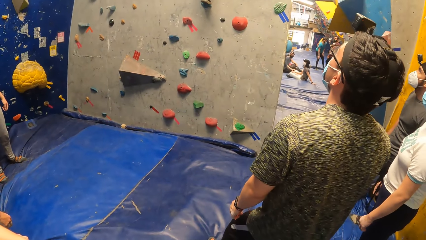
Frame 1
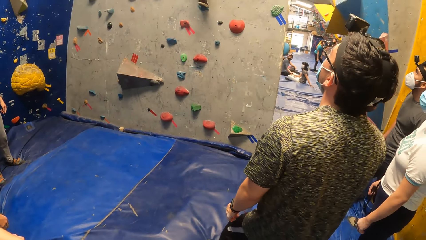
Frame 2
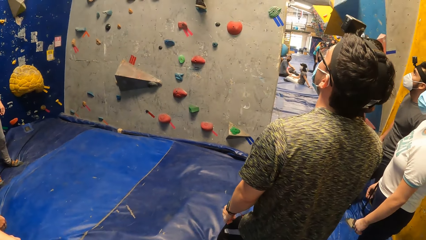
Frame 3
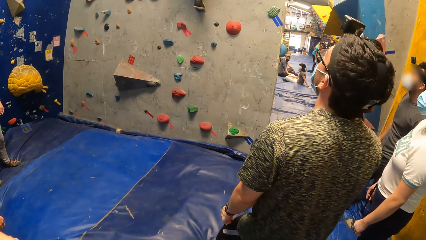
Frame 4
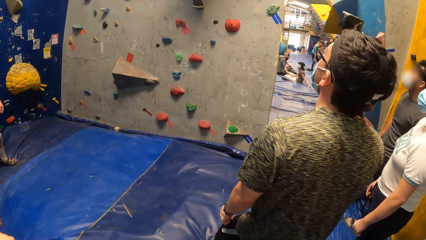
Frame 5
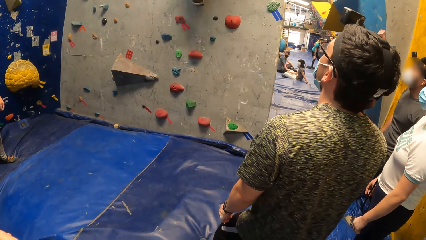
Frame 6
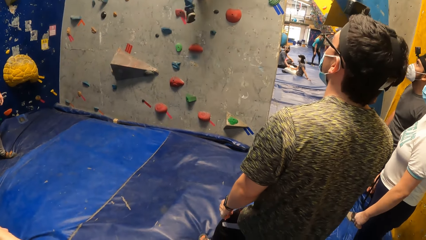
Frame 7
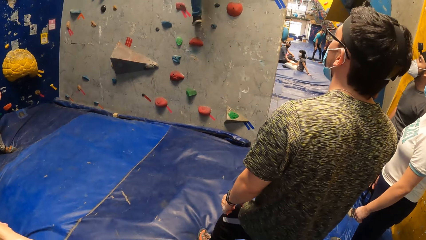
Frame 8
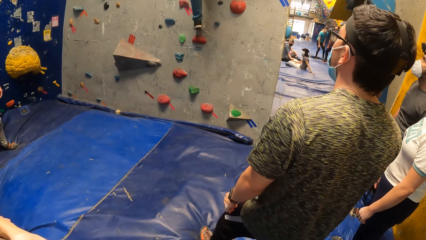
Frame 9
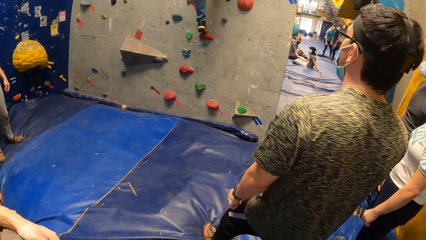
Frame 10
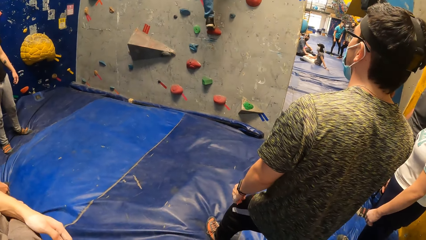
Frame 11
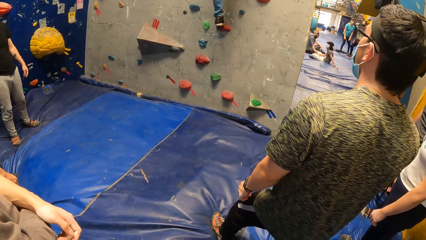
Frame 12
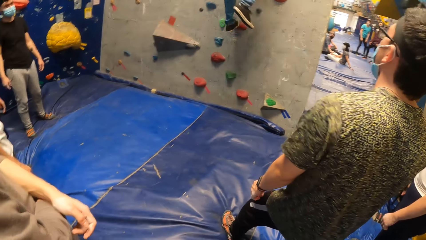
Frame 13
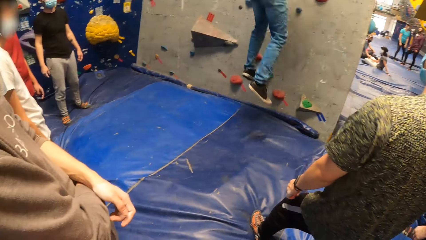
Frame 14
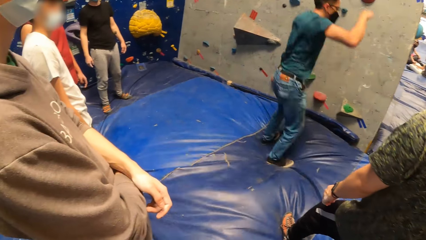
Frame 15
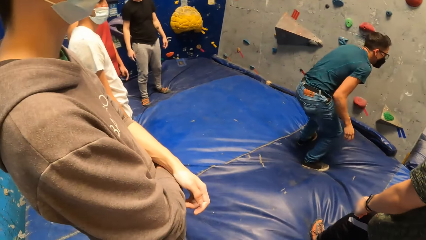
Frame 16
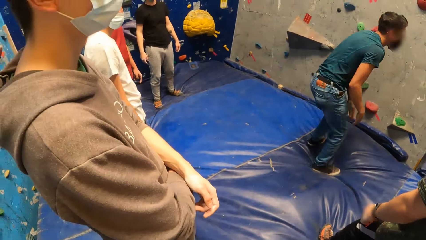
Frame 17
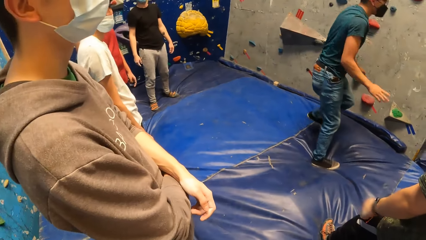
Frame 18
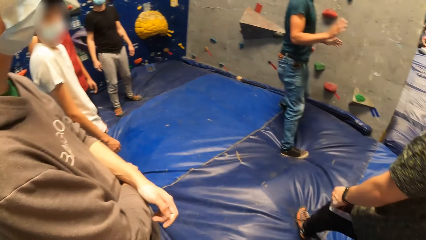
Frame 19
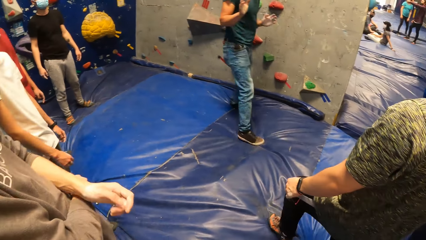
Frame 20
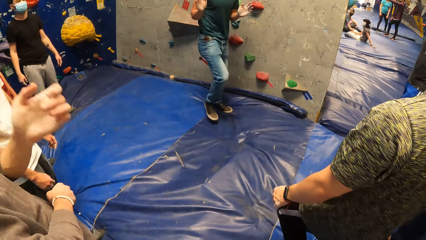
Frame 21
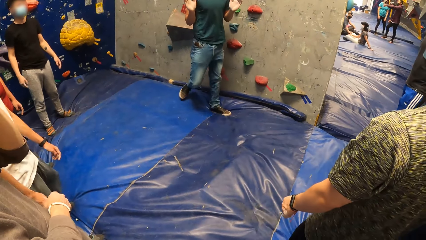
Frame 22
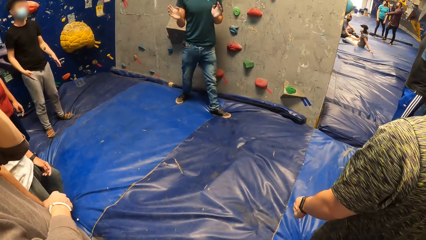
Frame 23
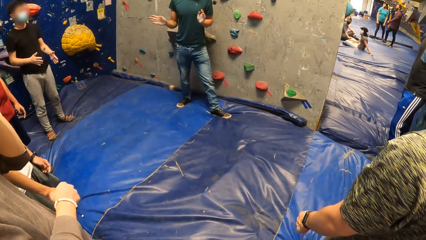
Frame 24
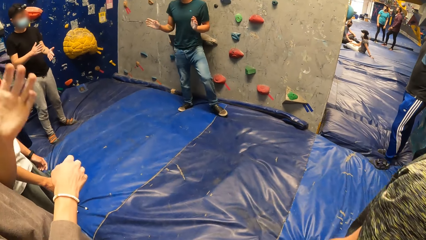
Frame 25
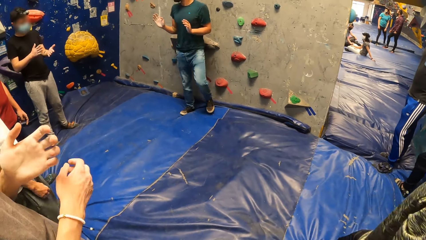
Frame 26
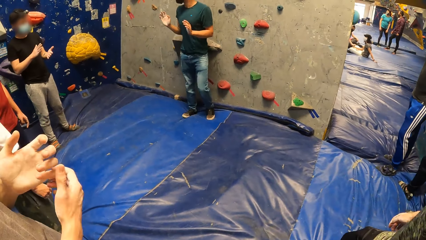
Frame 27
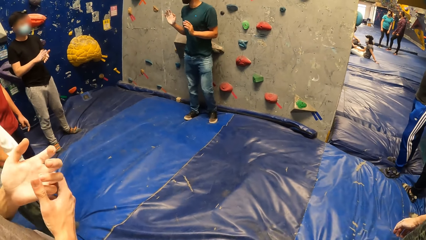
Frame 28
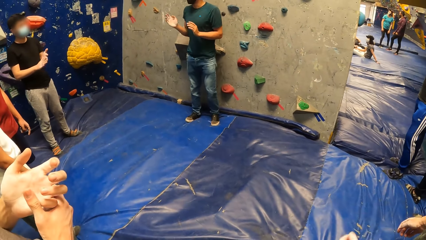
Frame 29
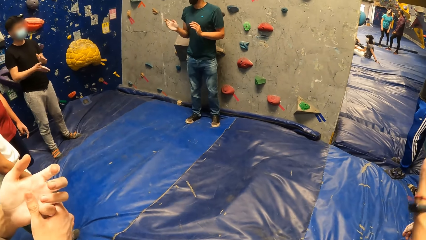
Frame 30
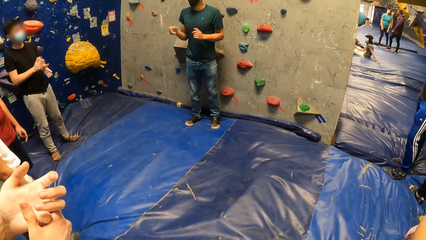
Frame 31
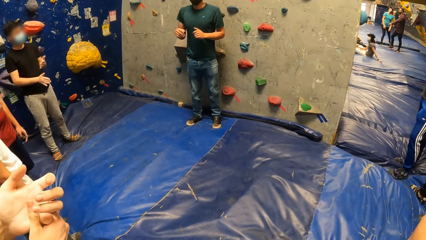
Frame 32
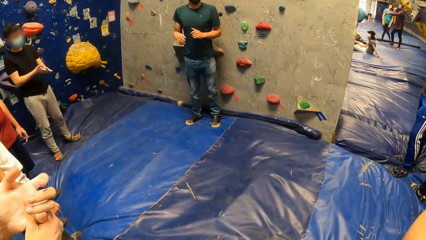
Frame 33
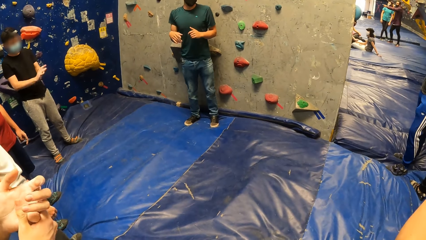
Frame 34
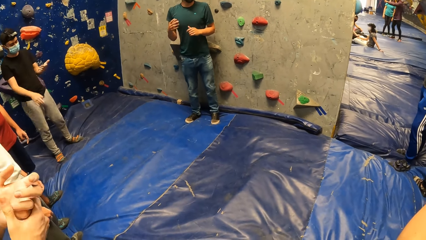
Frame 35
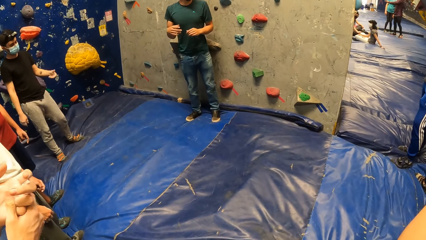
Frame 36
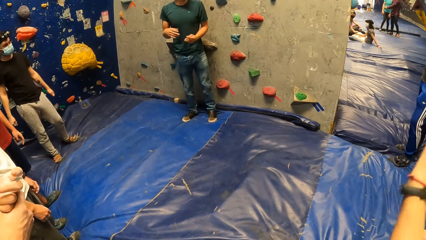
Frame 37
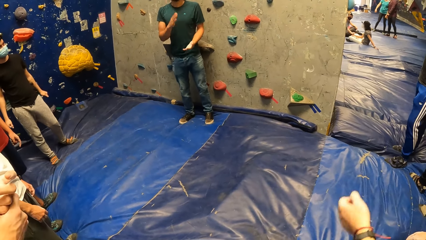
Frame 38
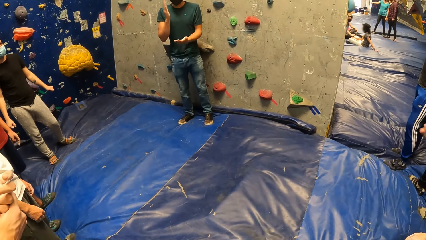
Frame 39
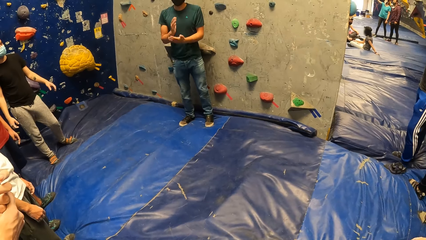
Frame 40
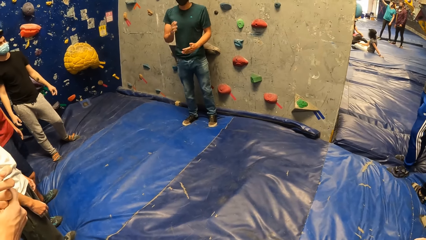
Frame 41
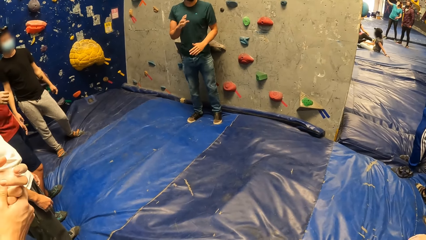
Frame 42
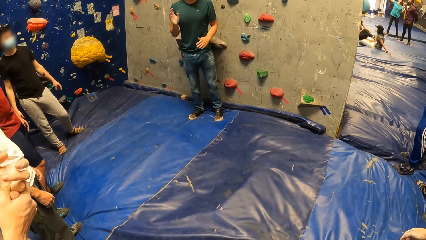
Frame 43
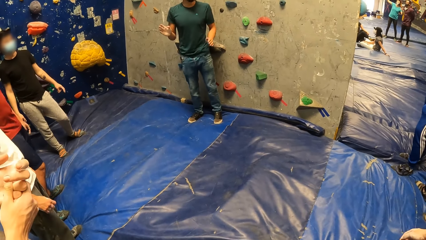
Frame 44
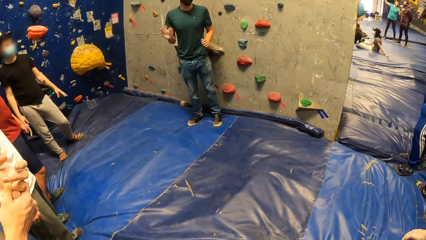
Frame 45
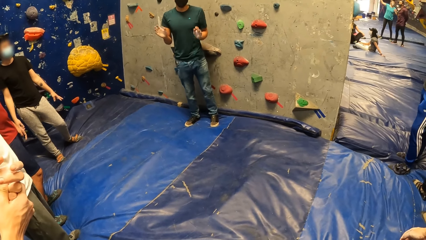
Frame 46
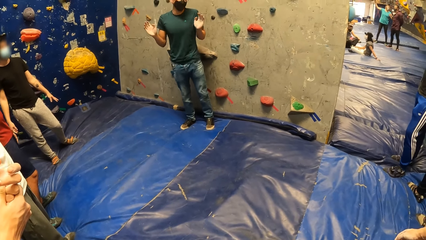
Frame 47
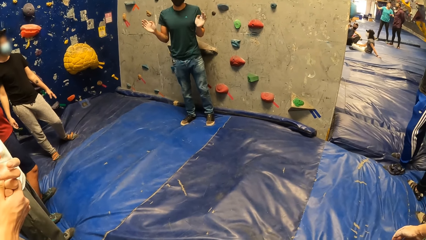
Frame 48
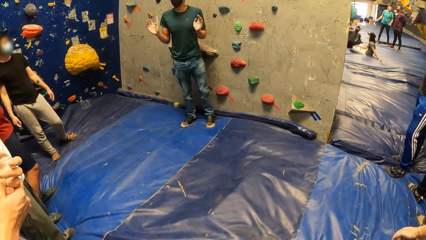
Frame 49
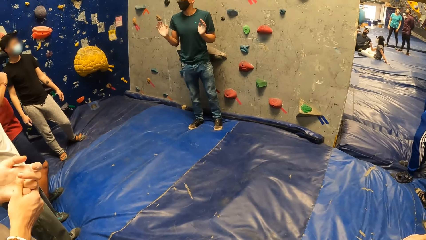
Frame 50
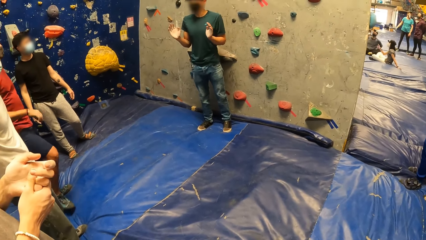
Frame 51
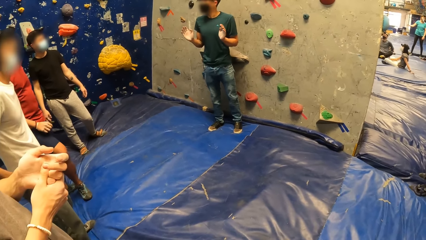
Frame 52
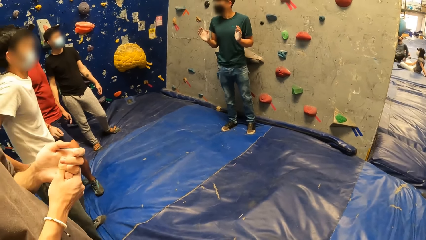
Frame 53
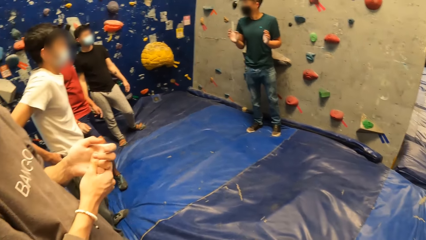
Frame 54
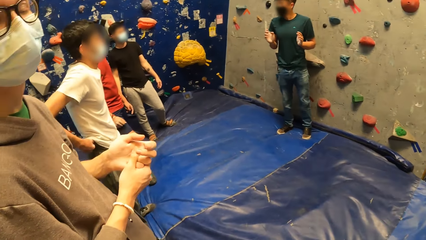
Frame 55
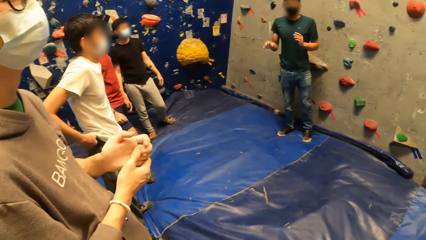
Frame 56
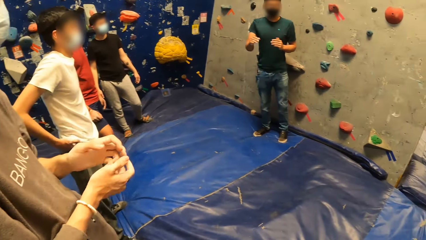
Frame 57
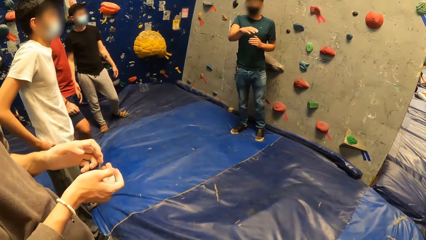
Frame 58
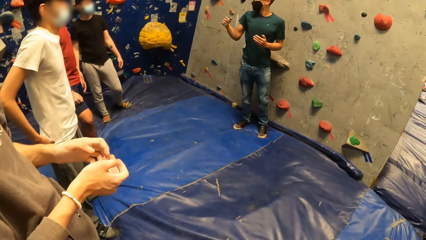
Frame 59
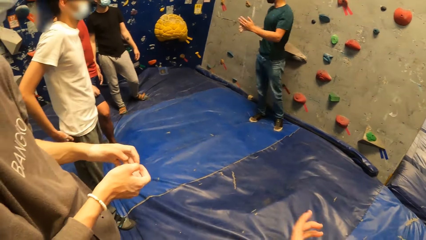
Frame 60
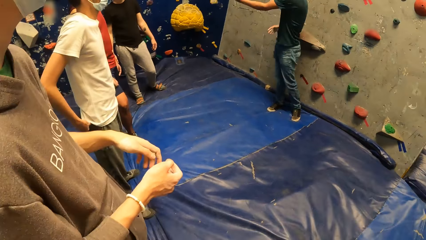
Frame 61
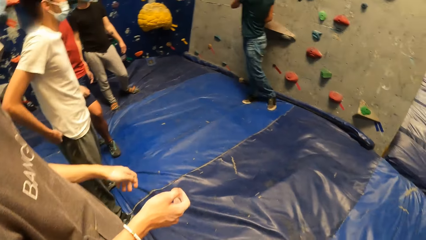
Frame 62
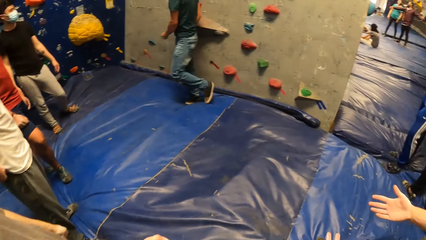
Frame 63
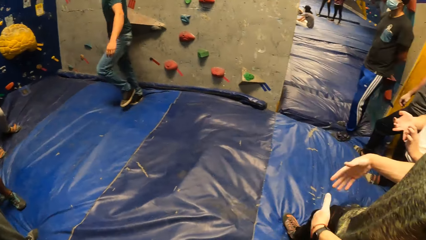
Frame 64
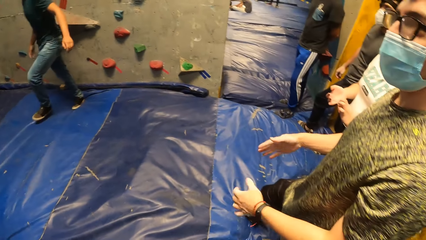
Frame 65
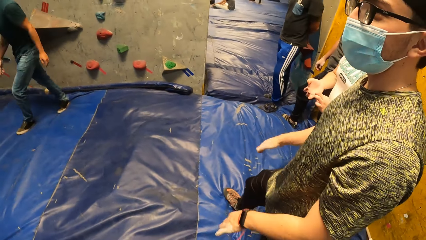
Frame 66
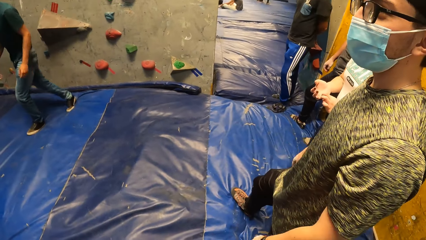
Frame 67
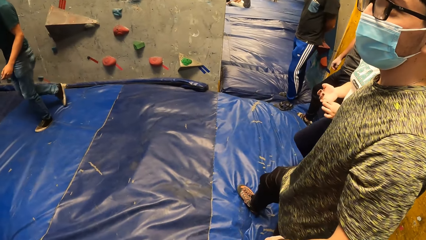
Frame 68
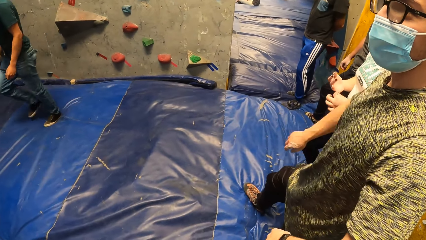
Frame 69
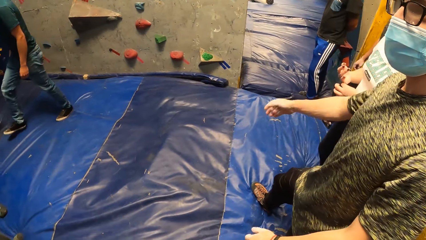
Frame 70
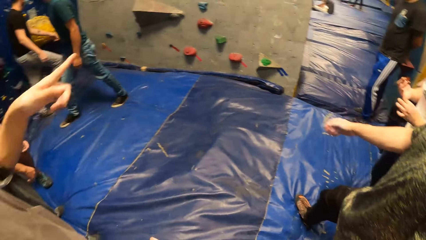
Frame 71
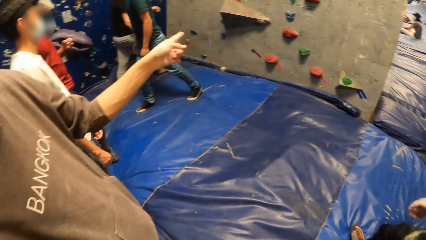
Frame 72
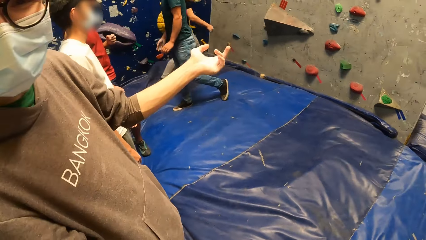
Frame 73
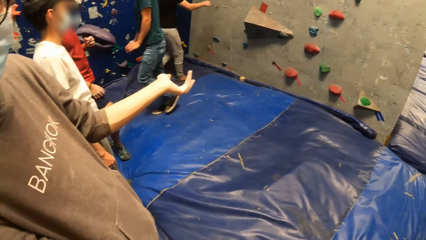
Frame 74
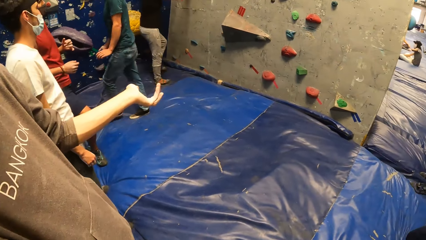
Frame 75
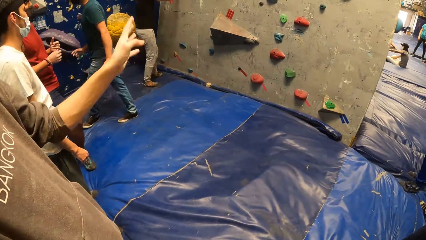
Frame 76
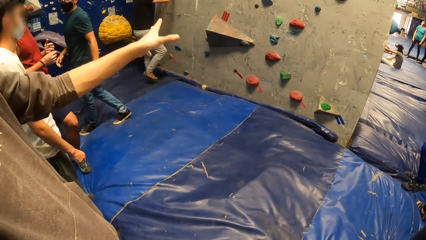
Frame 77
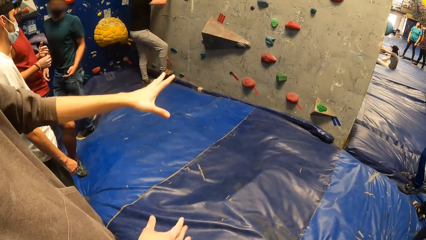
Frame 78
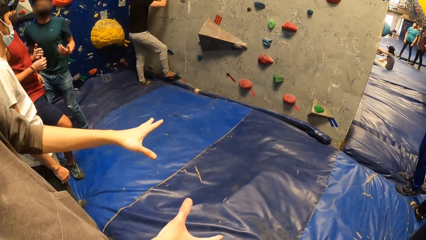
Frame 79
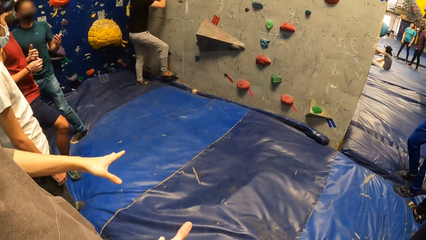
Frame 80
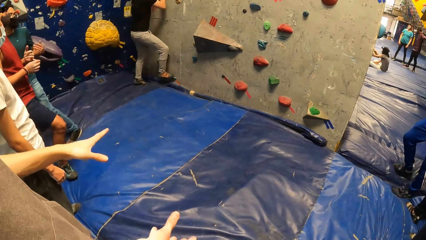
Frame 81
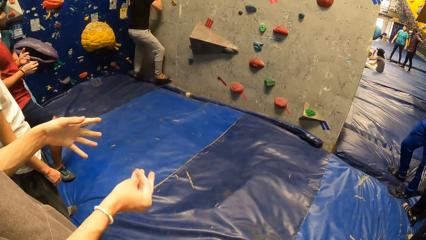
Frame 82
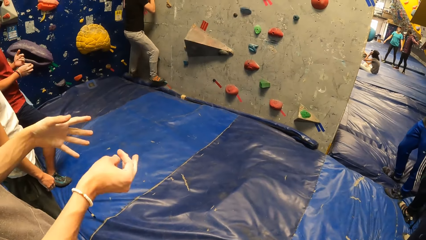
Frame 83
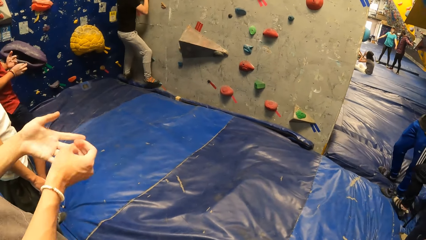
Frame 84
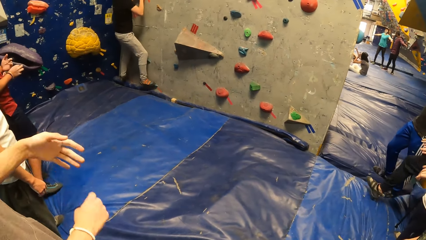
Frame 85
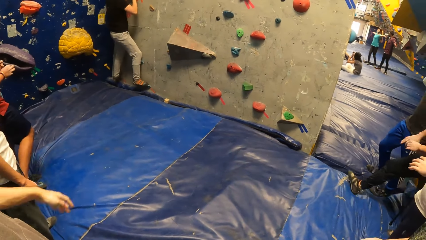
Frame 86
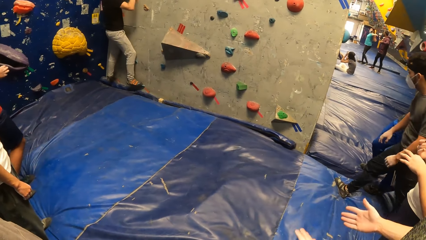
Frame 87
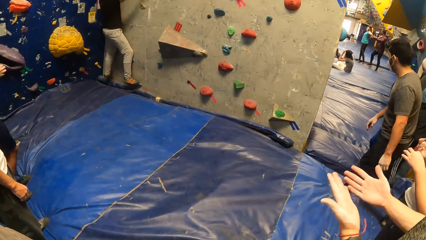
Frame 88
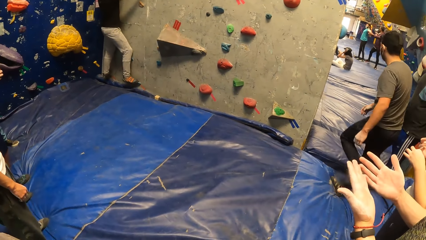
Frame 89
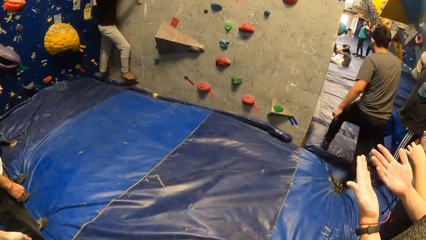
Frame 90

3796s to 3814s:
A man climbs down. The man jumps down from the wall. The man addresses the camera wearer and a group of people. Another man holds his left hand with his right hand. The first man talks. The other man talks to the camera wearer. The camera wearer looks around the boulder gym. Another man shakes the hands. Another man climbs the wall with his hands. The camera wearer looks around.
